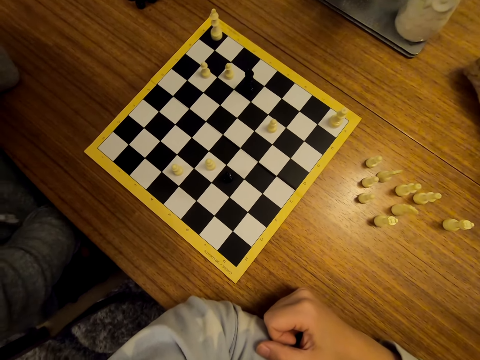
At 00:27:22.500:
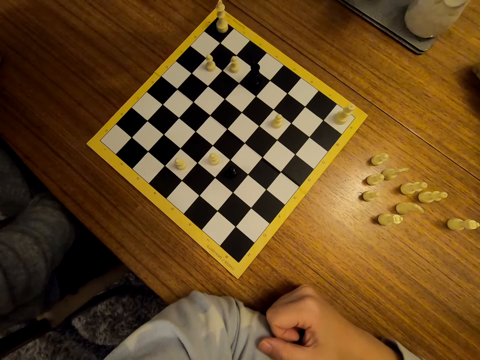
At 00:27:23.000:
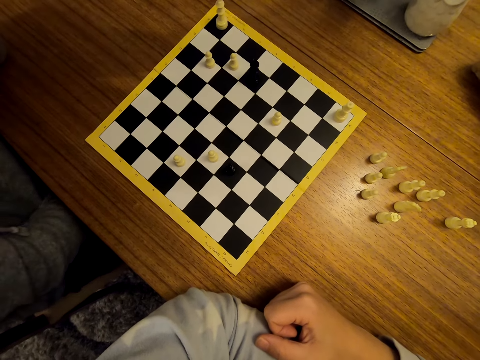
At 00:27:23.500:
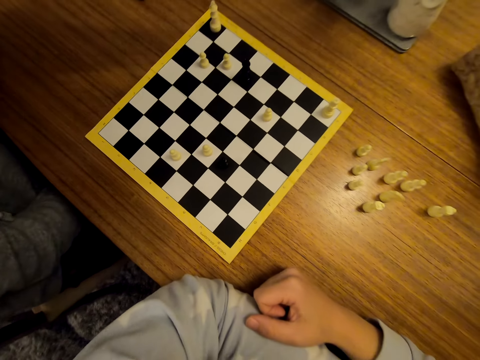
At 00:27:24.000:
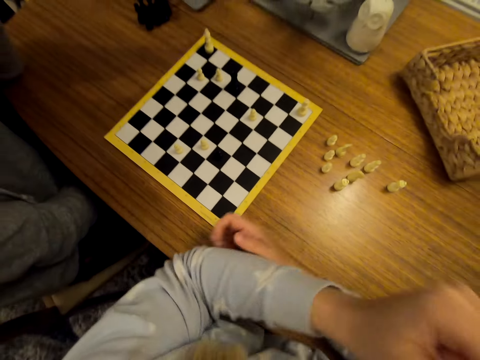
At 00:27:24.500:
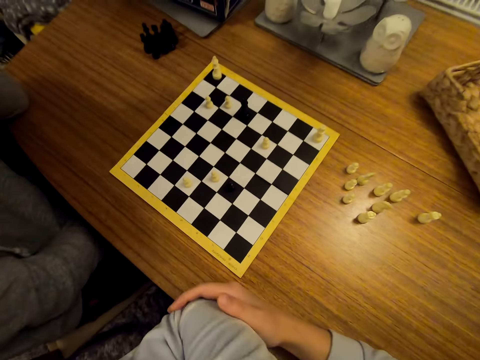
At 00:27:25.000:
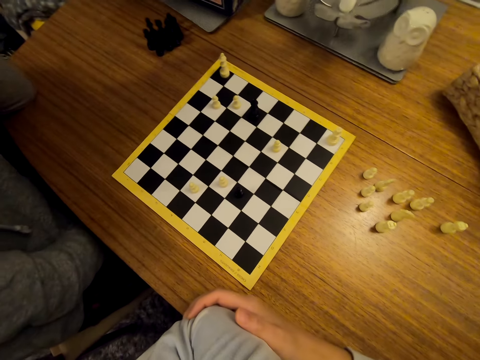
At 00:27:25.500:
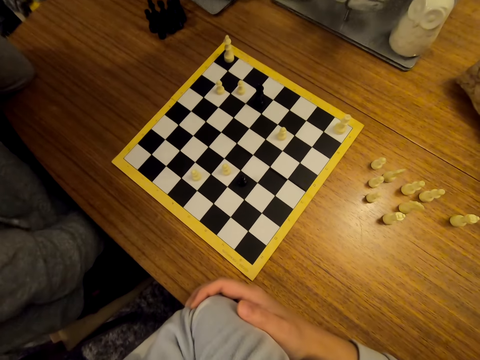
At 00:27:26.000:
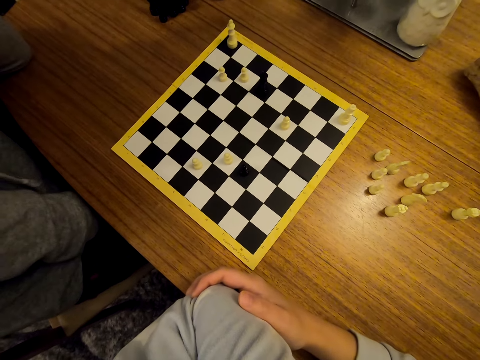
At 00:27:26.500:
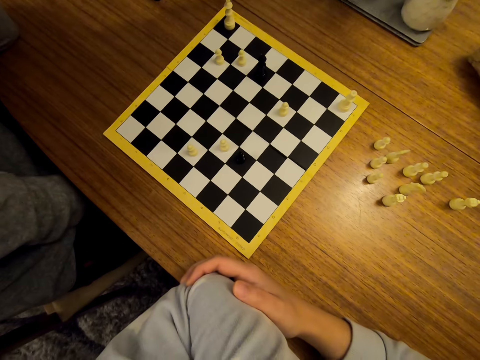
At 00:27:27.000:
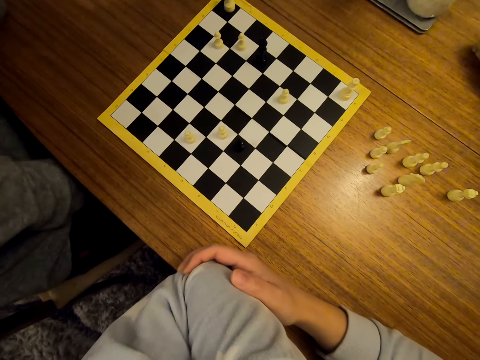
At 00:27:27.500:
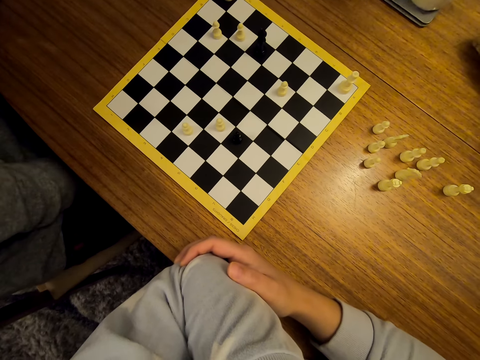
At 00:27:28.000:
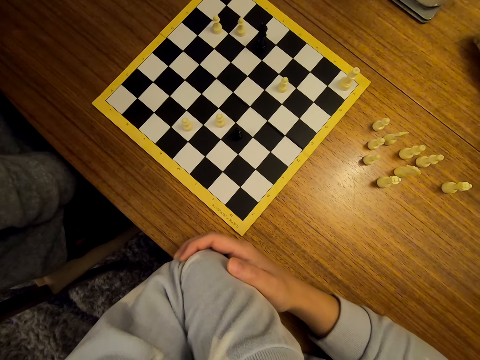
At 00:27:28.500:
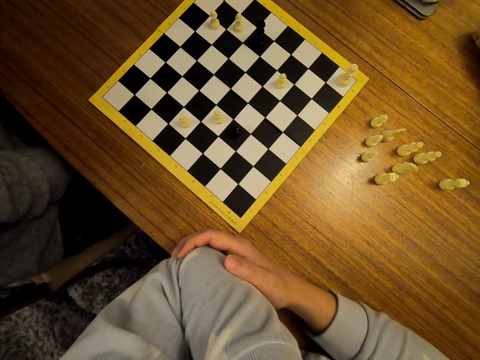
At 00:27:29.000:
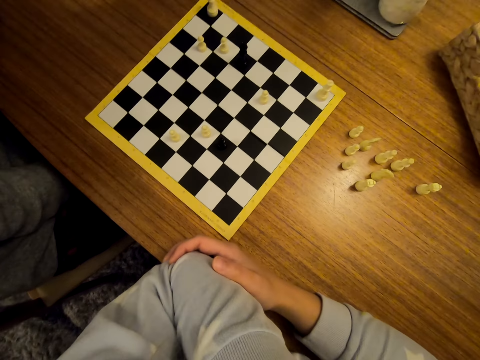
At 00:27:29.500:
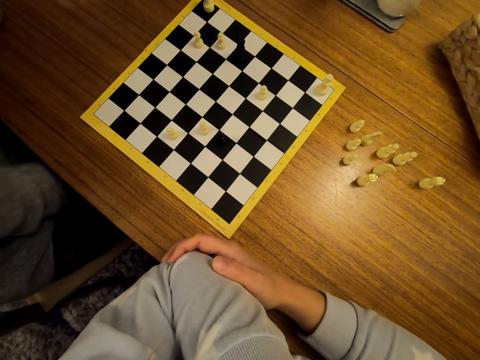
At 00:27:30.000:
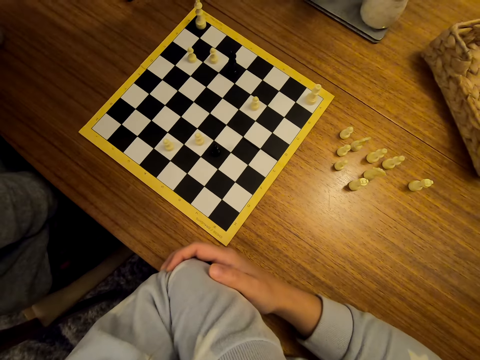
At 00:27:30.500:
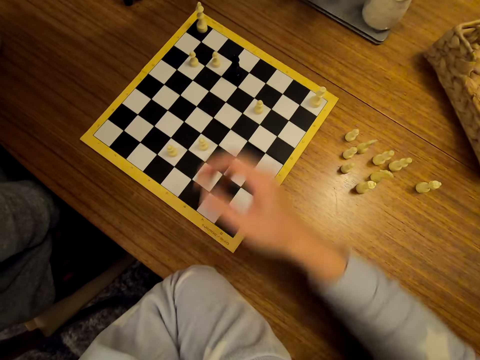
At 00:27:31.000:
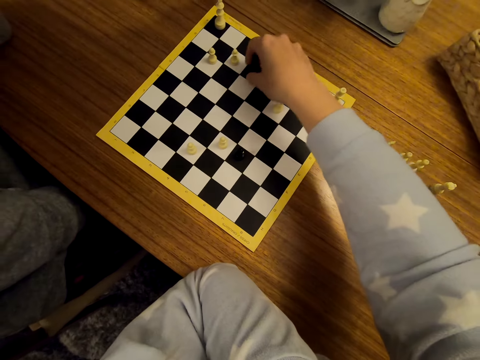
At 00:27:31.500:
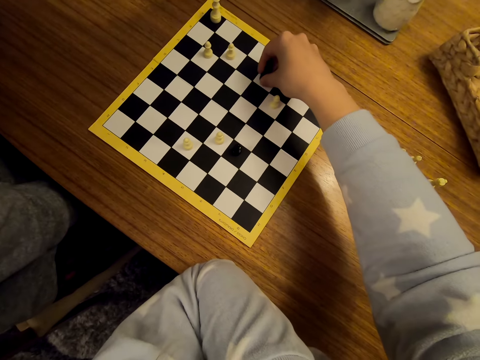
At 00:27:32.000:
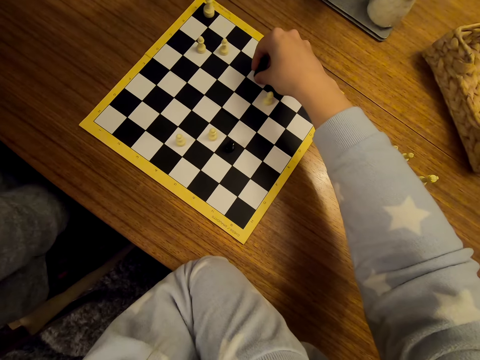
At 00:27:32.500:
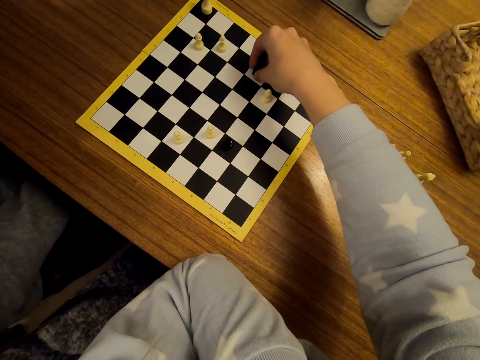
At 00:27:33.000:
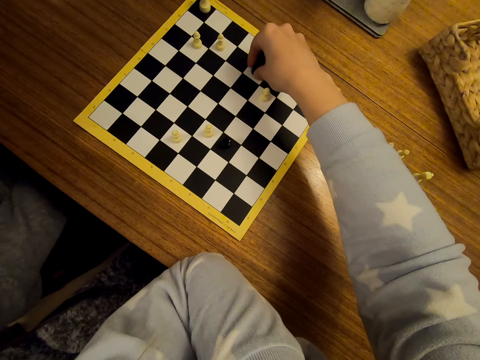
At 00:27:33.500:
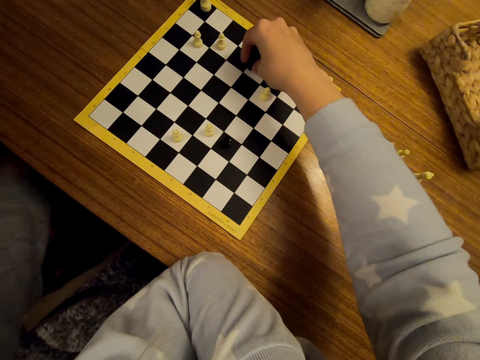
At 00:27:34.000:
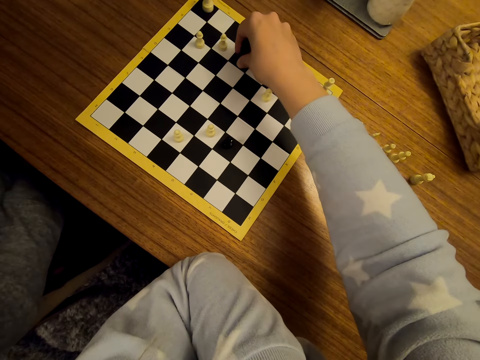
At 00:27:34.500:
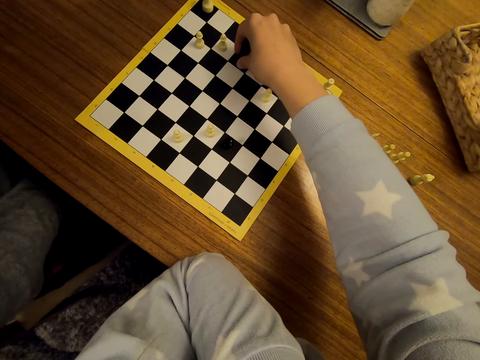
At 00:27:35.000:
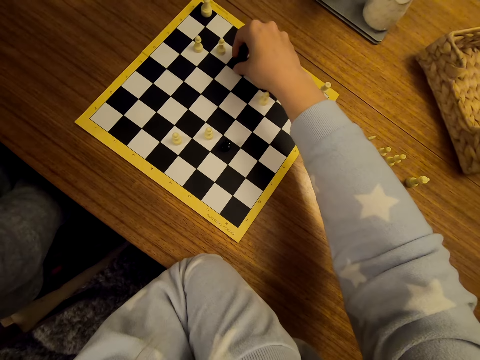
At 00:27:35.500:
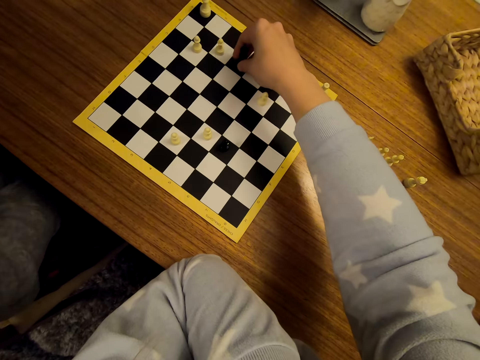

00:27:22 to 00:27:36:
The camera wearer shifts a piece on the chessboard.

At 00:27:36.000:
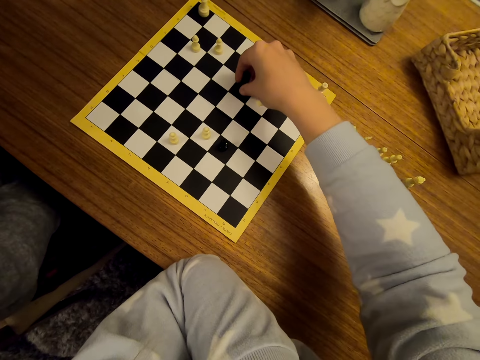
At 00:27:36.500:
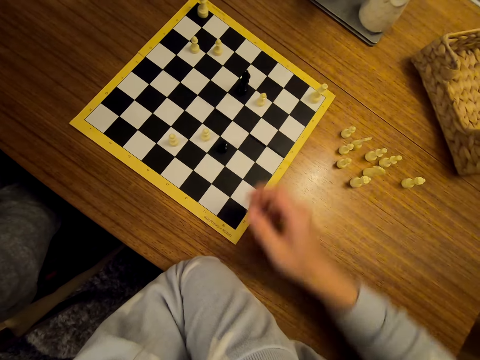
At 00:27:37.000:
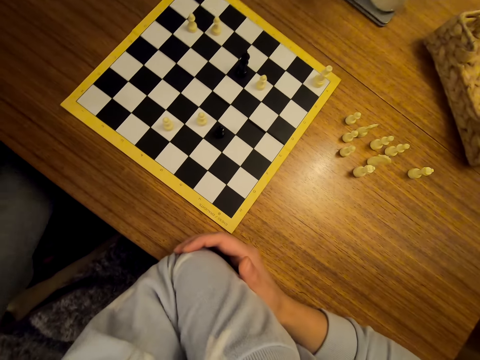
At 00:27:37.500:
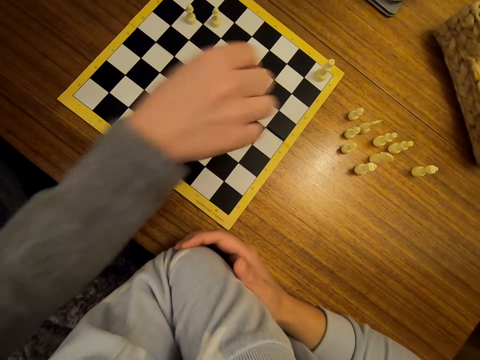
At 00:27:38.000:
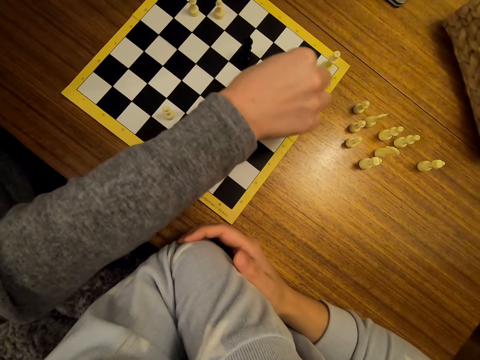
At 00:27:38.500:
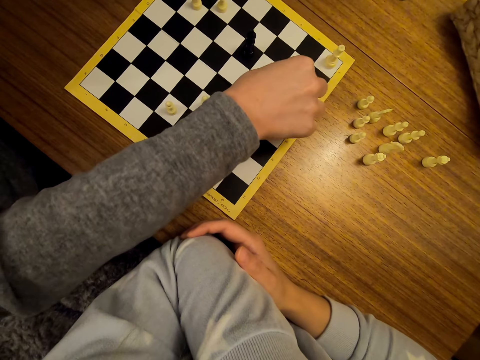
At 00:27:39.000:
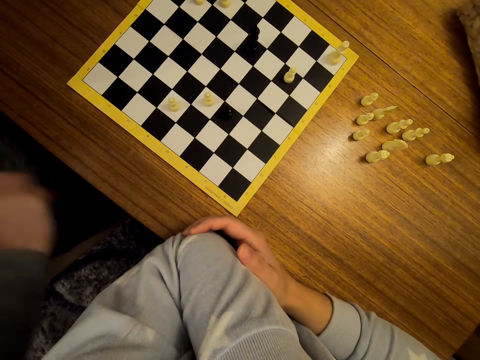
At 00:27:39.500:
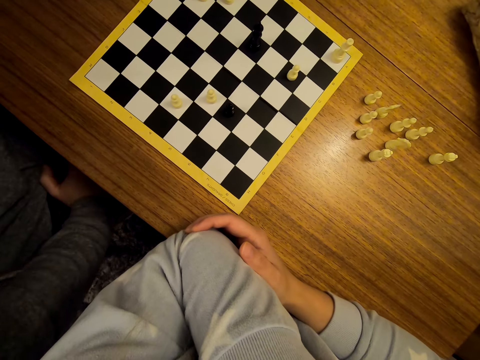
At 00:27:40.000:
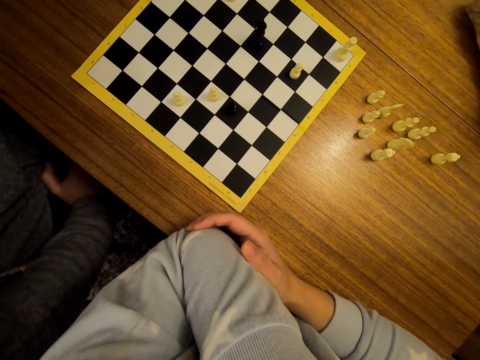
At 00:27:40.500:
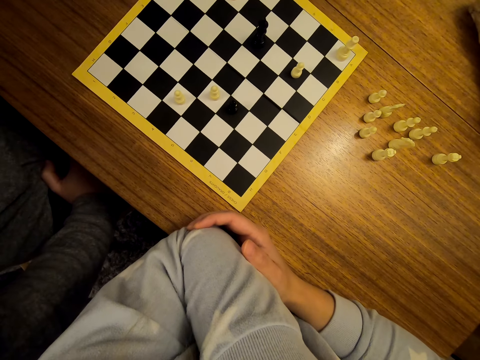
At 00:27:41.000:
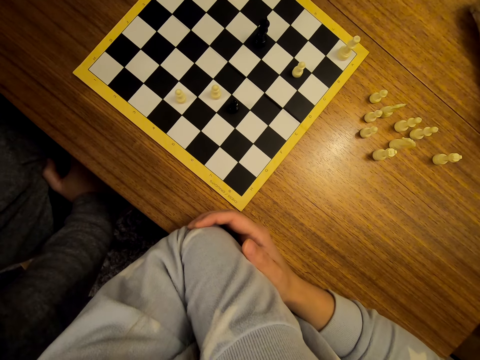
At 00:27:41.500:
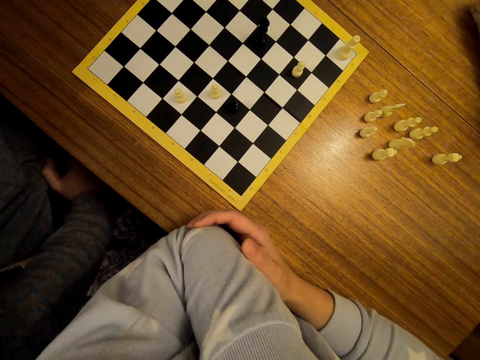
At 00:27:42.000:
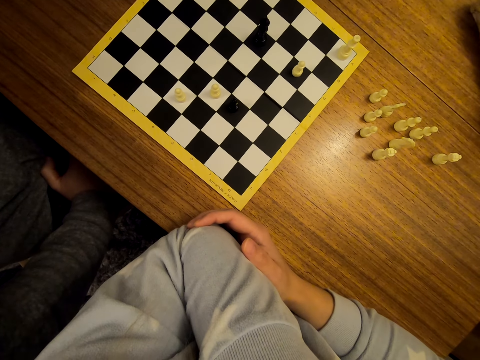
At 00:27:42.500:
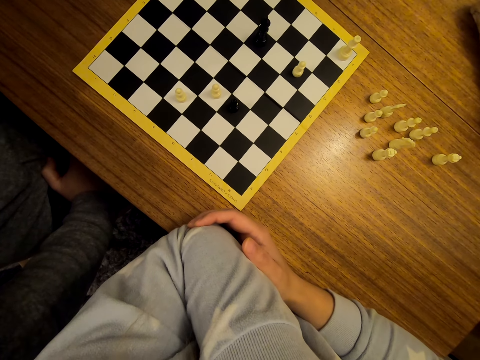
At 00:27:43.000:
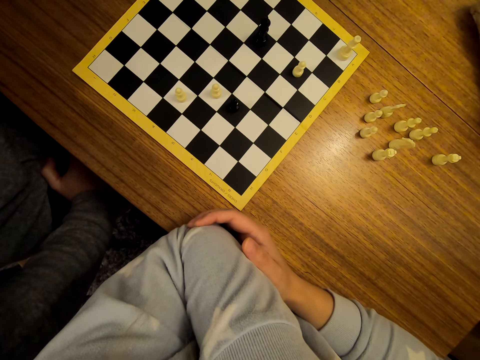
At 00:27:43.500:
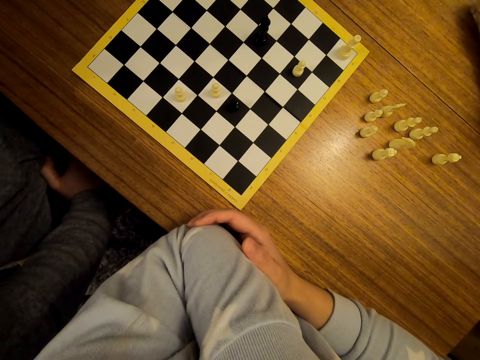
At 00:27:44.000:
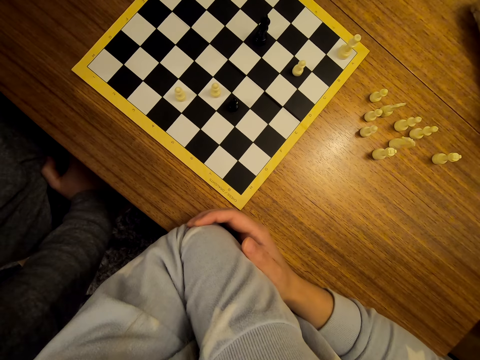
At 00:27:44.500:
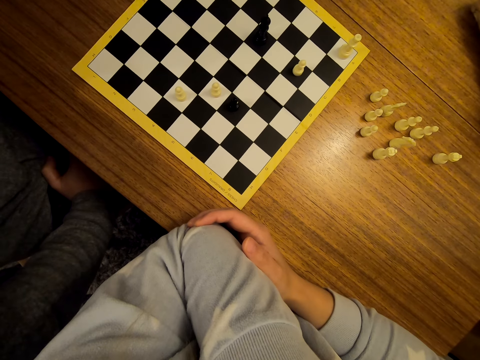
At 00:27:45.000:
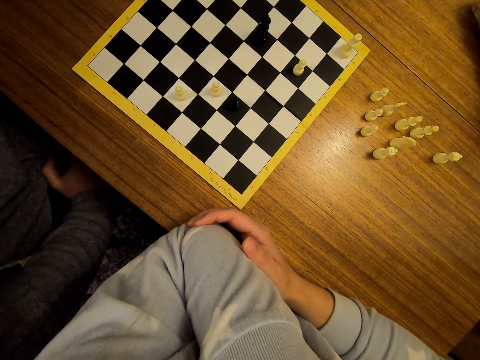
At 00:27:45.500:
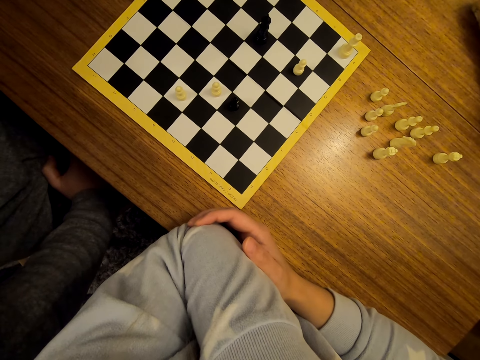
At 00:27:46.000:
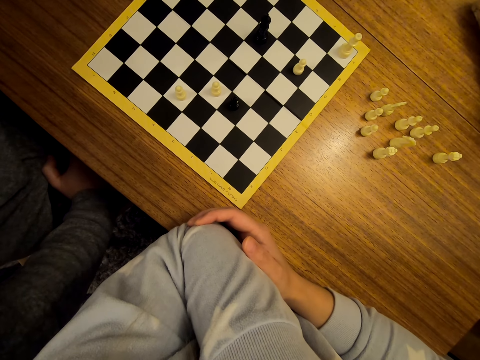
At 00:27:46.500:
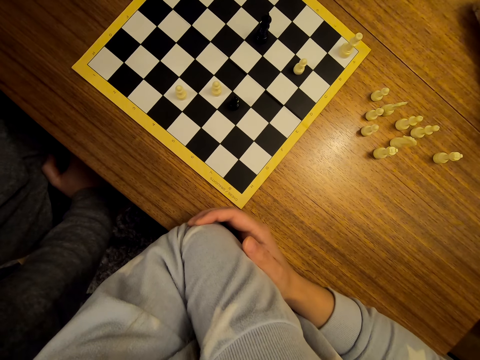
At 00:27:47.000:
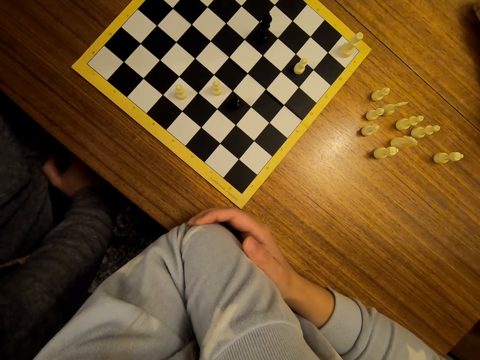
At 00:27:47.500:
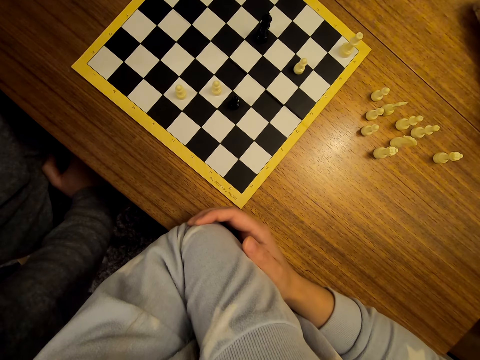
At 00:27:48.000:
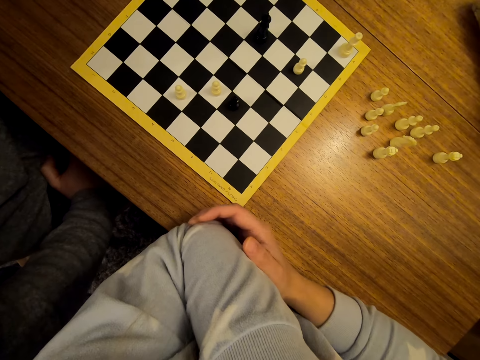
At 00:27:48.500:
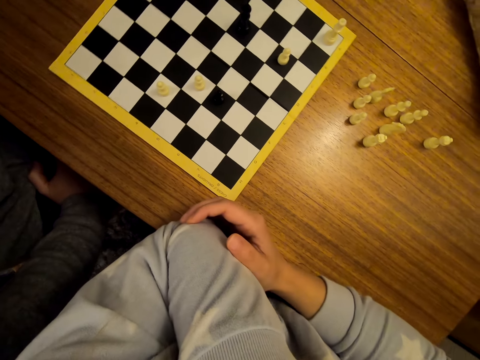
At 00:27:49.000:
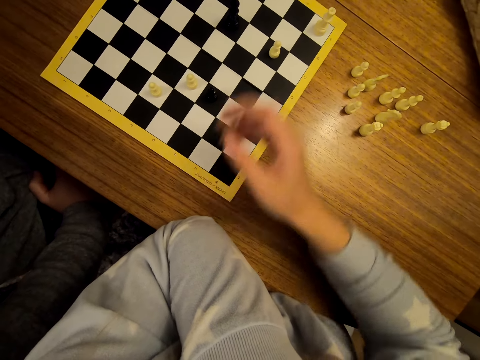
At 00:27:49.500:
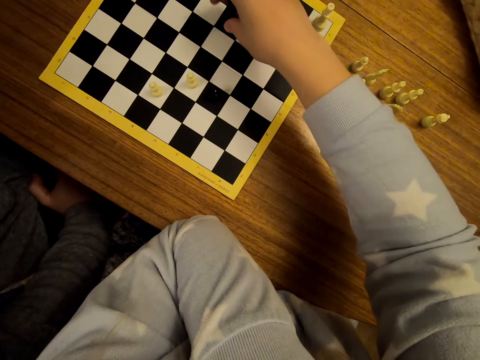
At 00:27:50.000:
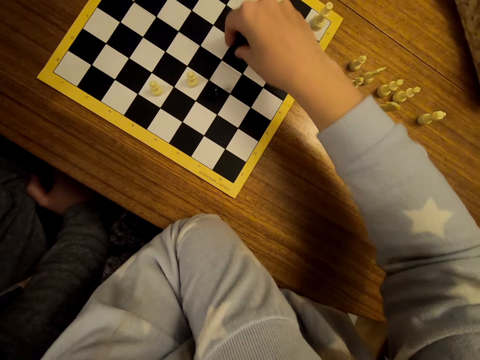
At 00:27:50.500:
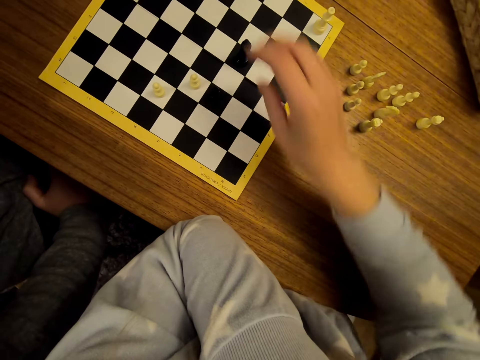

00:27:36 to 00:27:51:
The camera wearer stares at the chess. A man shifts the chess on the chessboard. The man stares at the chess. The camera wearer shifts a piece on the chessboard.
